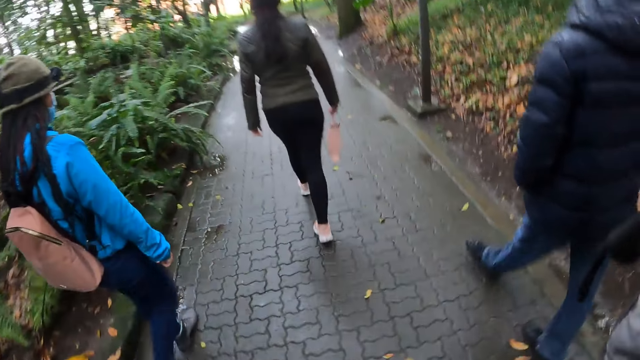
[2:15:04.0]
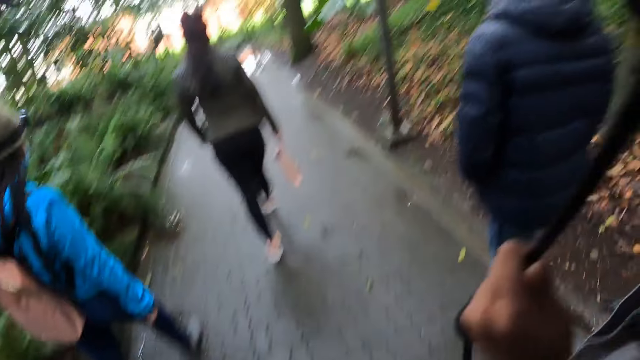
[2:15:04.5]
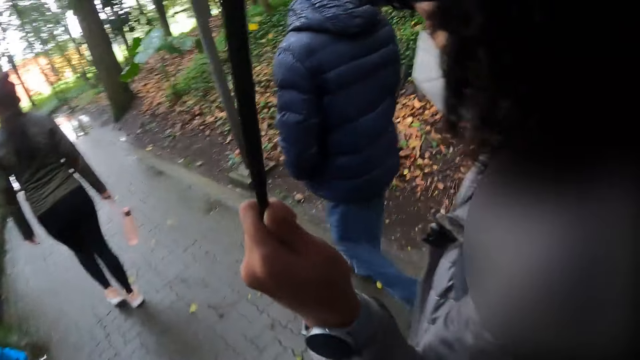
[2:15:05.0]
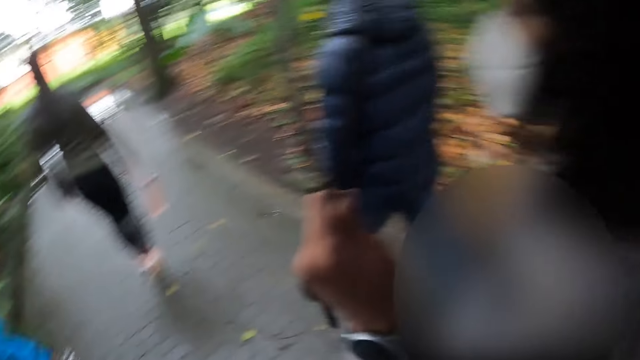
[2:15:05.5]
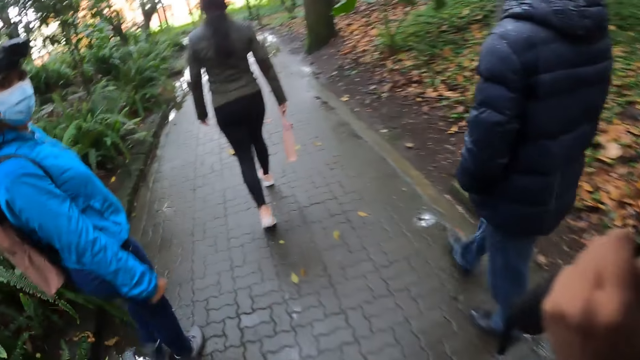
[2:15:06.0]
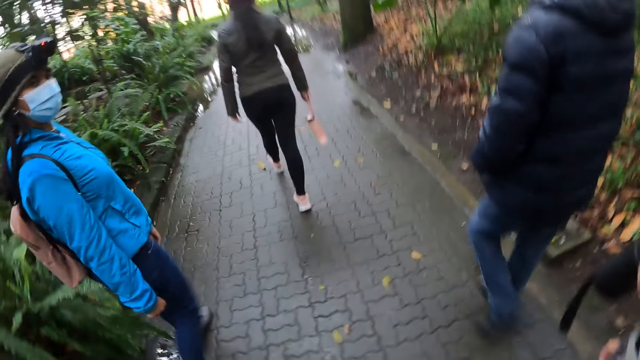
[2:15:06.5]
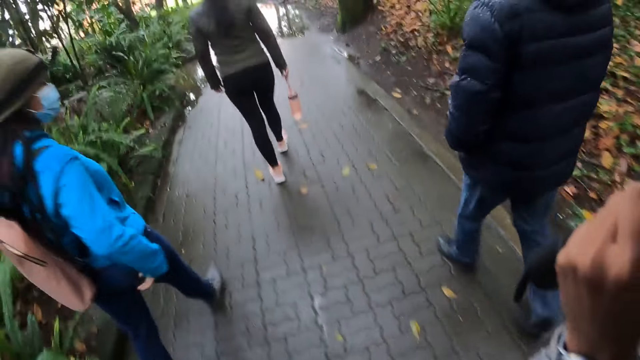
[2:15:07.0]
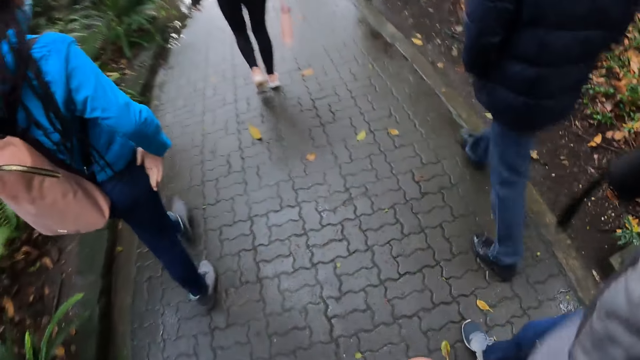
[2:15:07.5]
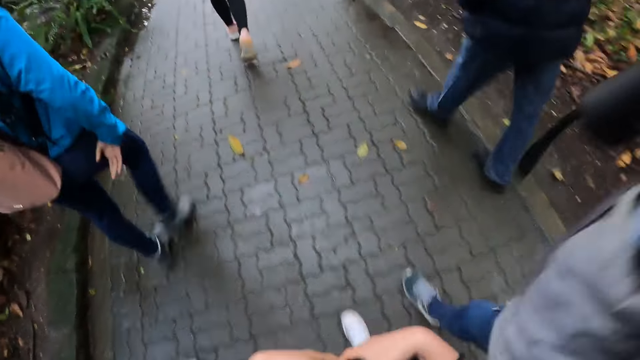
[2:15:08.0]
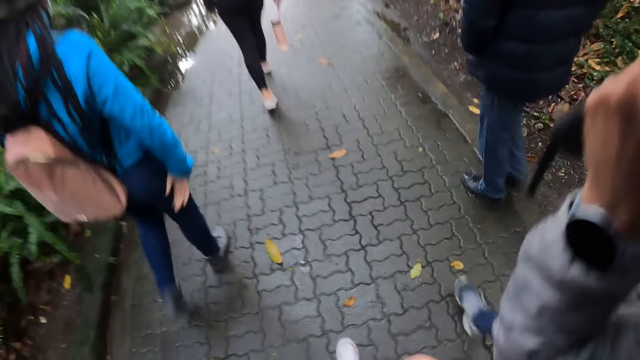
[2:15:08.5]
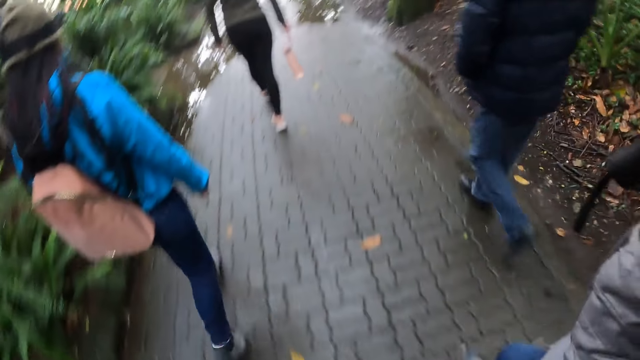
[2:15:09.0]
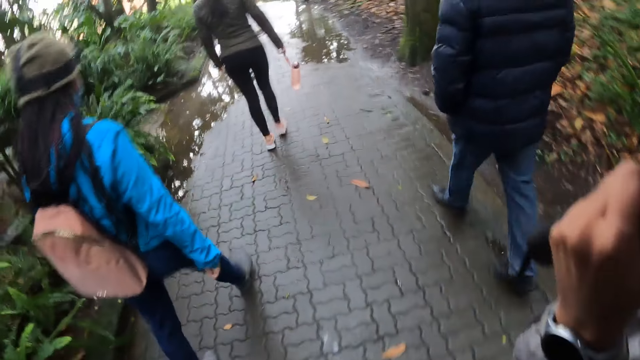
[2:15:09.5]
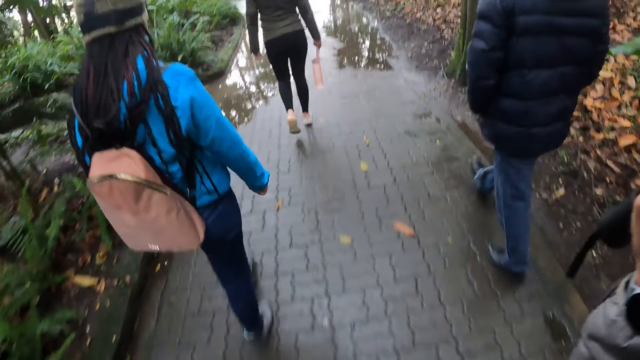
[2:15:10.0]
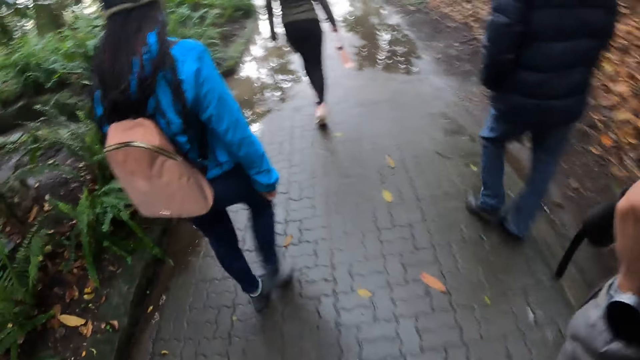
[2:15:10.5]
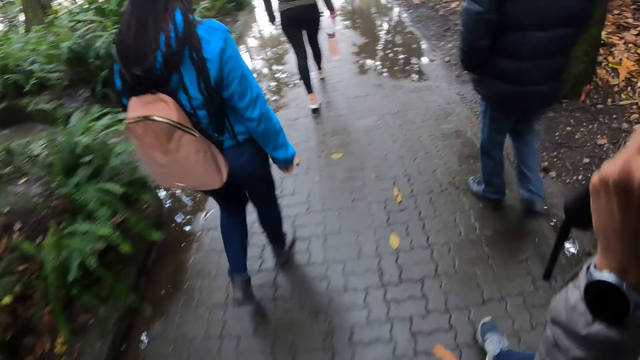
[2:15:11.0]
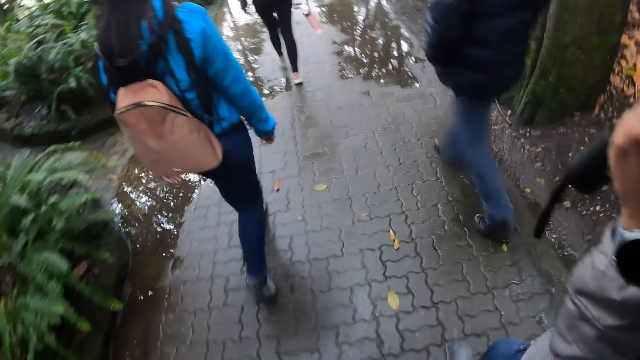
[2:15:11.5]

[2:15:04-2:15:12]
The woman interacts with the camera wearer.

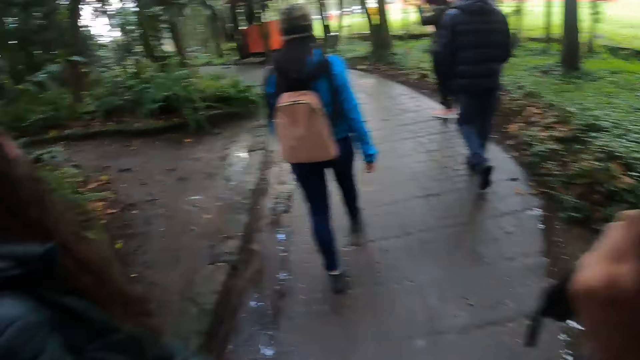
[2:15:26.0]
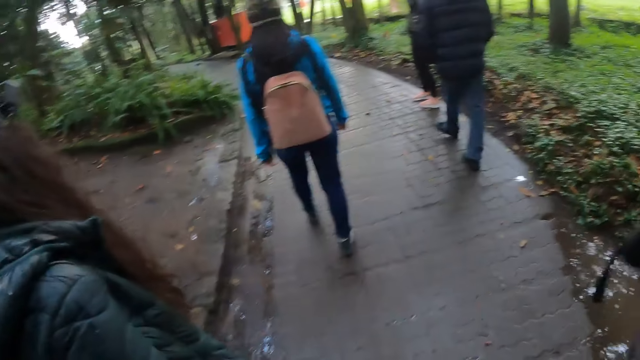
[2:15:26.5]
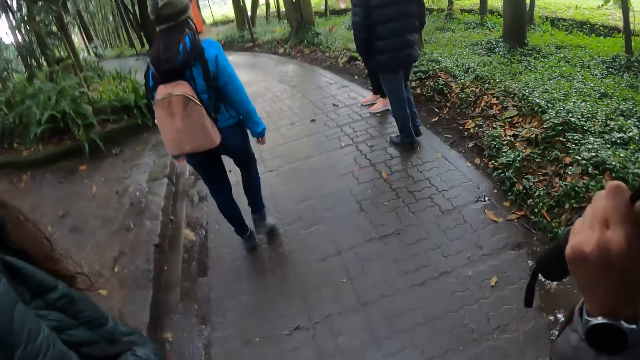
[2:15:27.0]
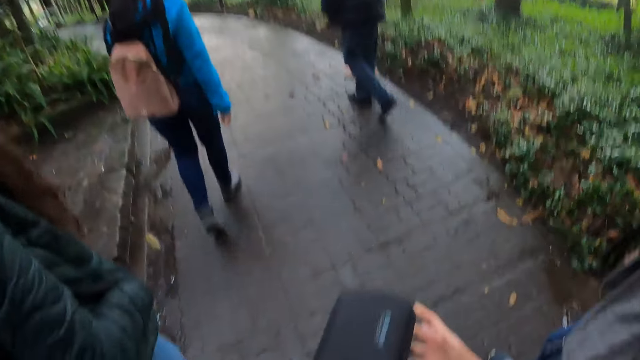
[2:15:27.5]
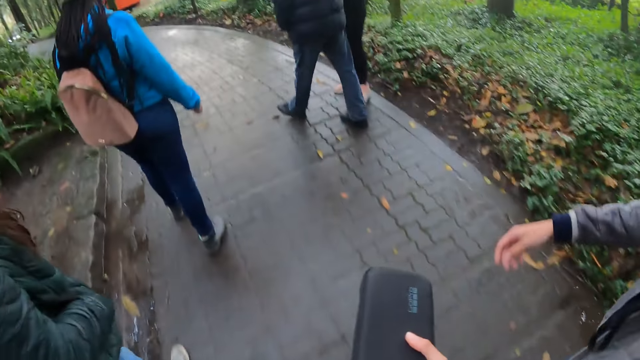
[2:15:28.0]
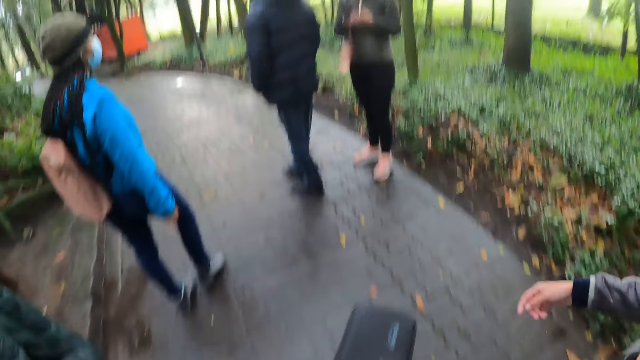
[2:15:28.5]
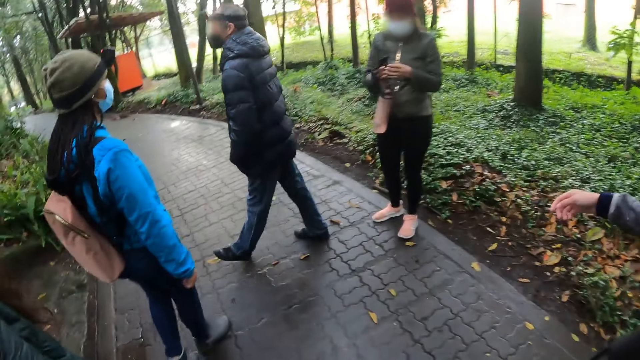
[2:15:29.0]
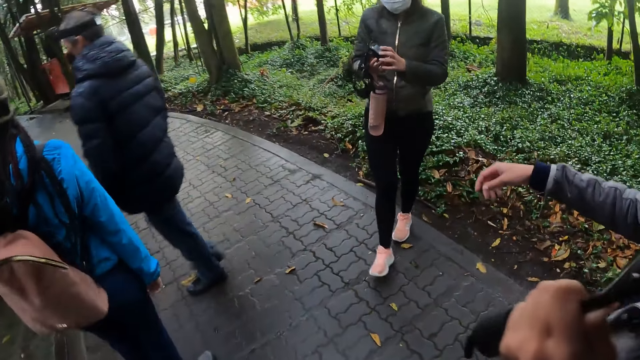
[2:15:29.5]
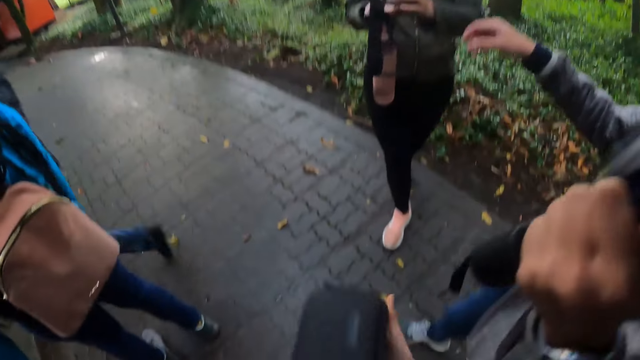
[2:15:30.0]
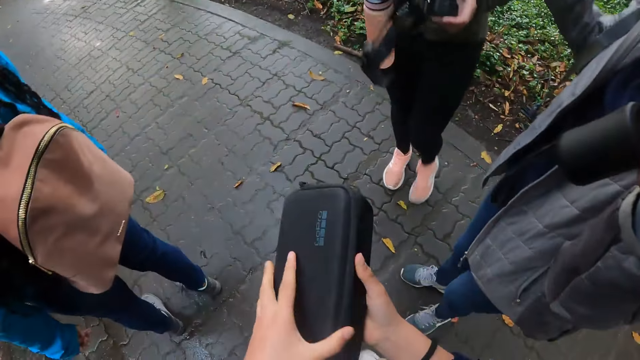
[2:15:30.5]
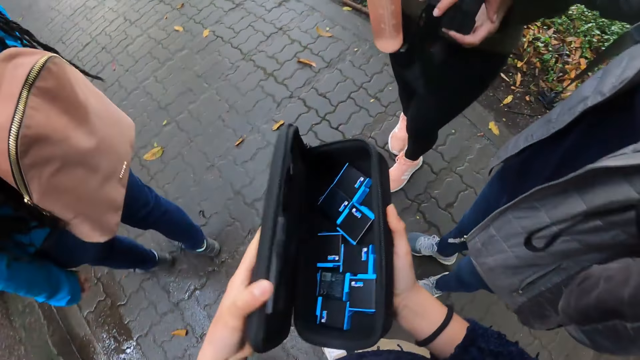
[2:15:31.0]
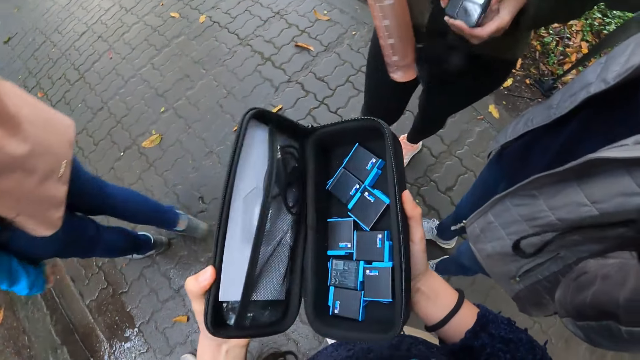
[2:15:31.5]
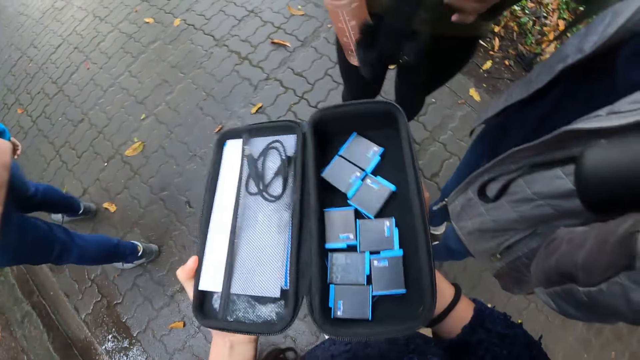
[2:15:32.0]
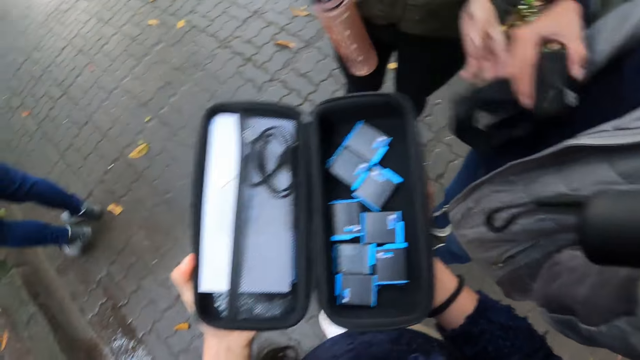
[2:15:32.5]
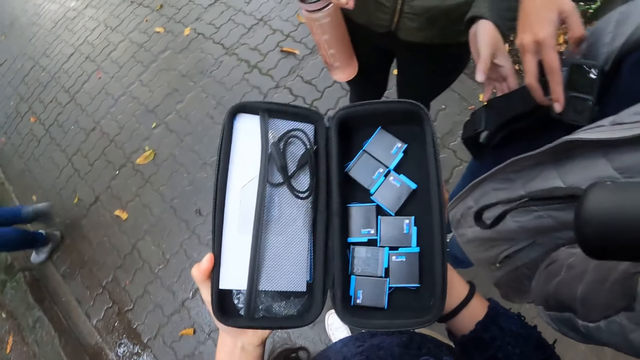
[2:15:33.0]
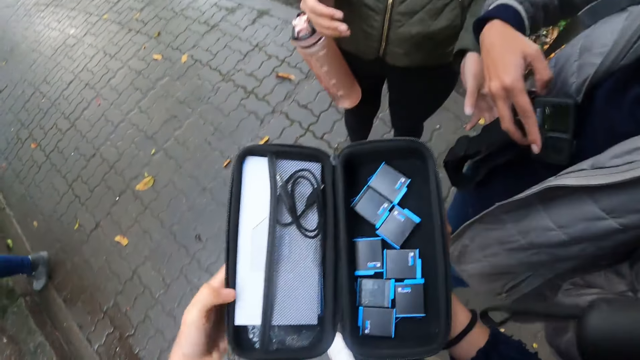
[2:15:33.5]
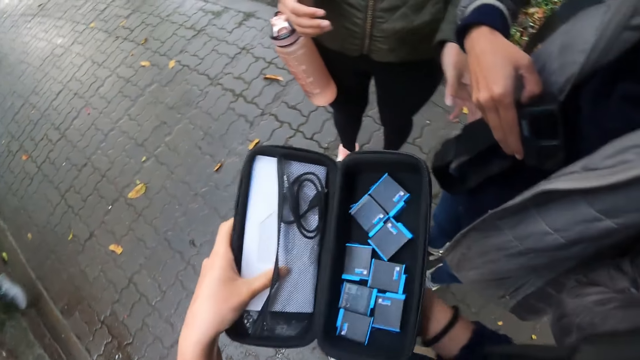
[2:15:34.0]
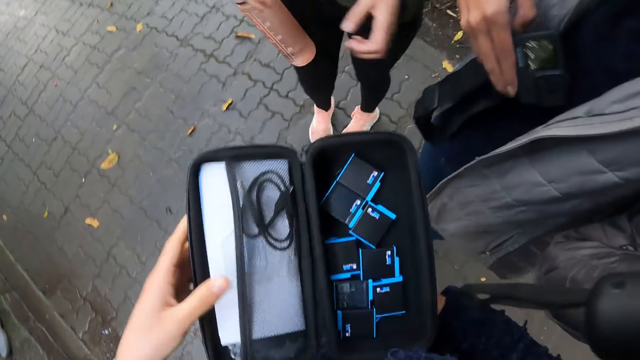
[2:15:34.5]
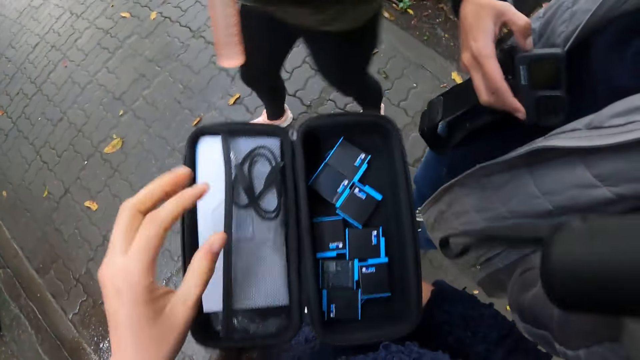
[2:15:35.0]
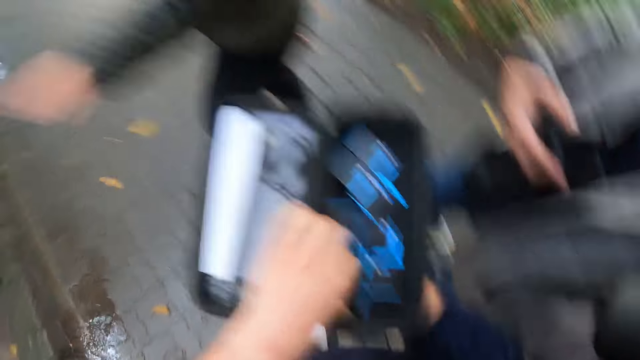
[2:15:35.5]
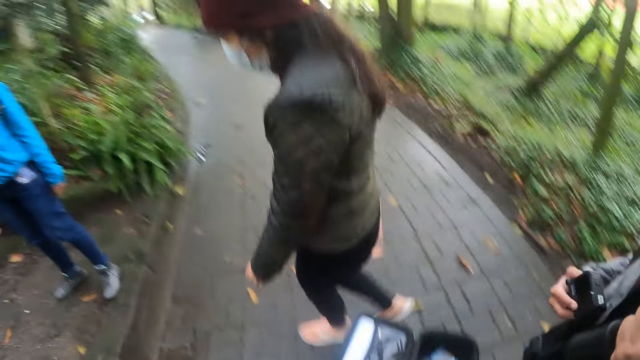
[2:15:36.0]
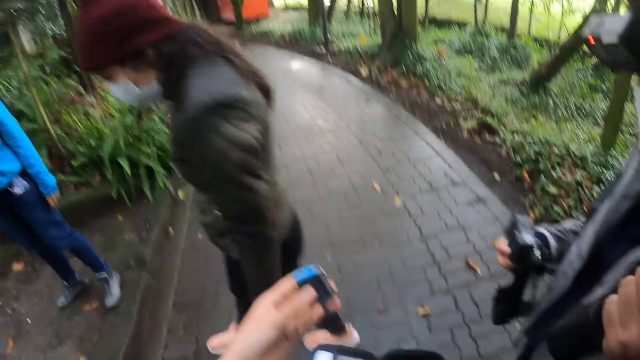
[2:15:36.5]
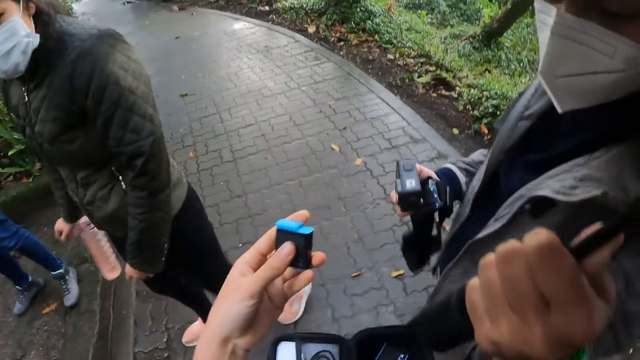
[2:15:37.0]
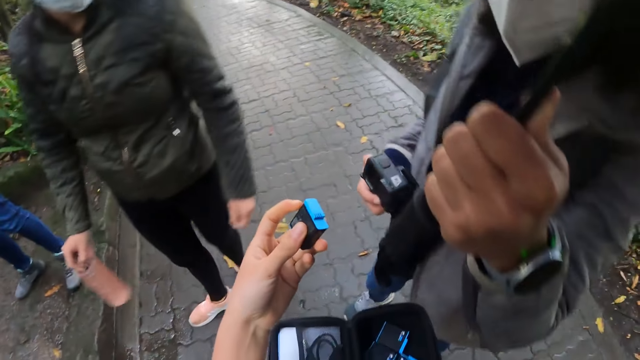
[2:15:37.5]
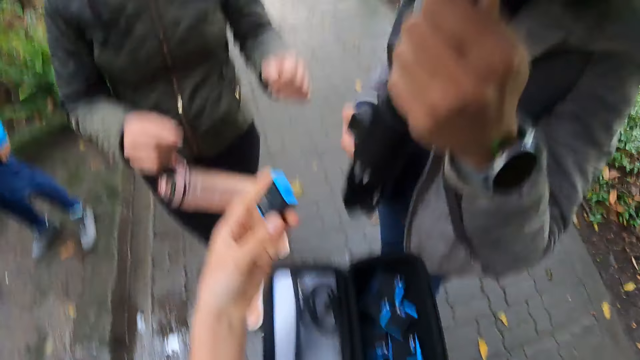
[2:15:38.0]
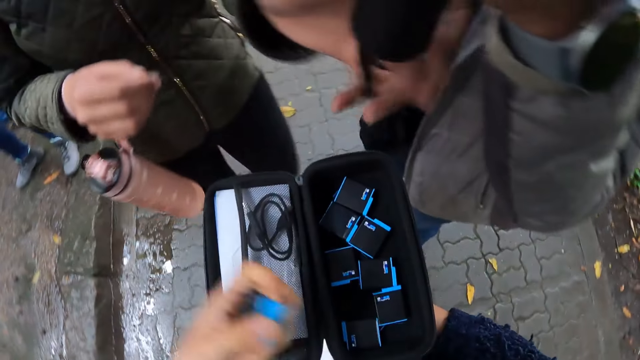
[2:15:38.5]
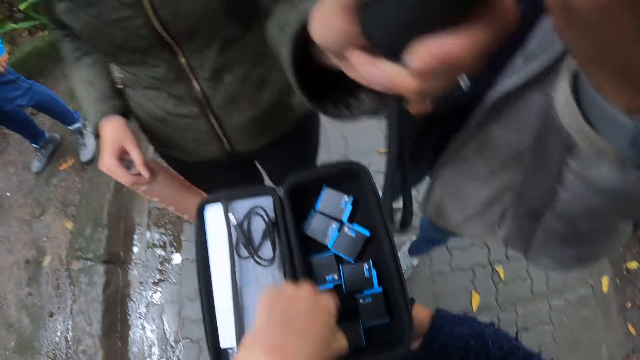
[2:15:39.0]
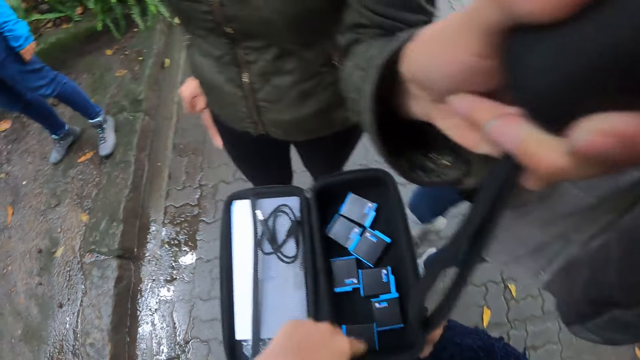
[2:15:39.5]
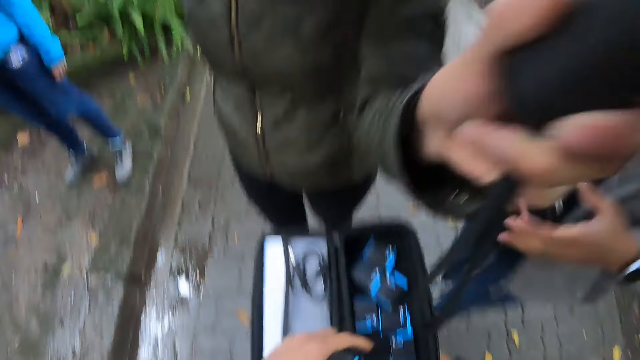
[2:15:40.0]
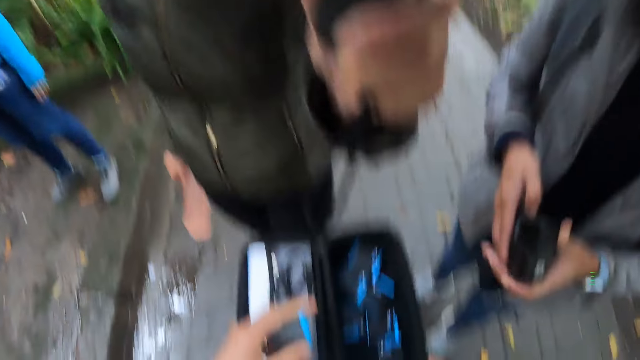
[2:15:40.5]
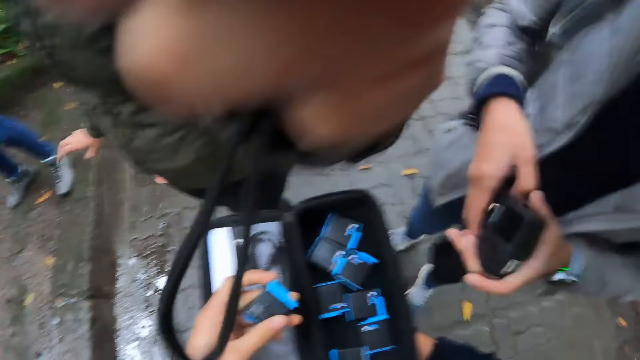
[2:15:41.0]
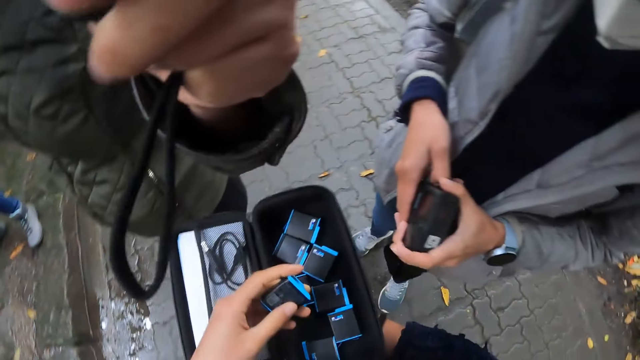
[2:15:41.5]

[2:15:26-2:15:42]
The camera wearer holds a purse with his right hand. He opens the purse with his left hand. He removes a battery for the camera with his left hand from the purse. He holds the battery.
